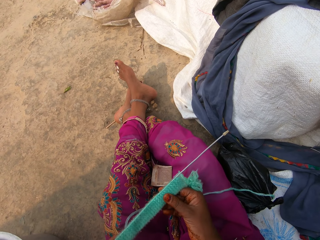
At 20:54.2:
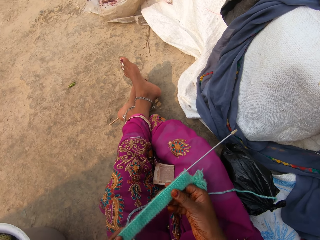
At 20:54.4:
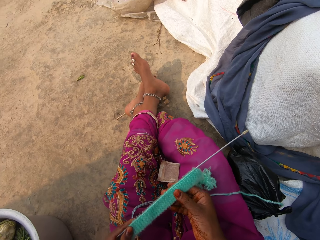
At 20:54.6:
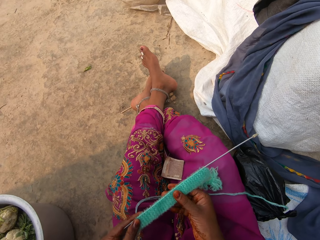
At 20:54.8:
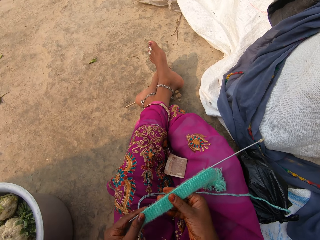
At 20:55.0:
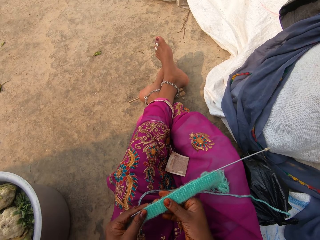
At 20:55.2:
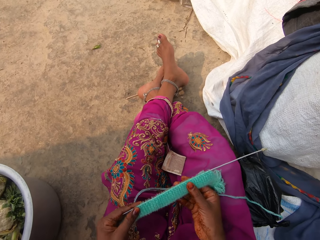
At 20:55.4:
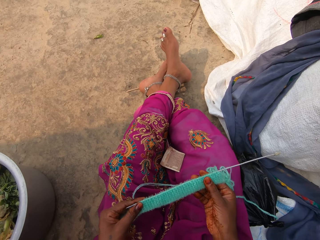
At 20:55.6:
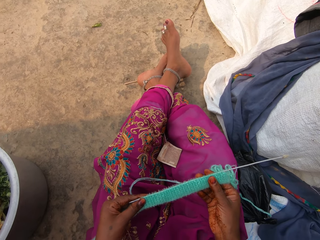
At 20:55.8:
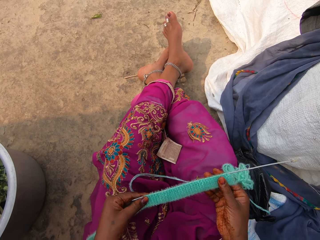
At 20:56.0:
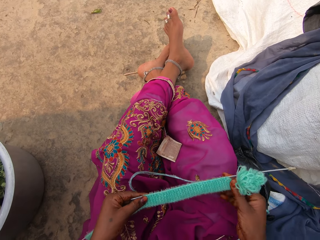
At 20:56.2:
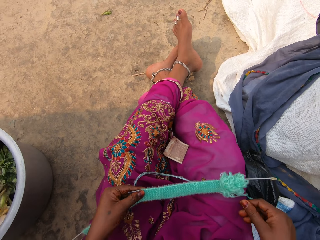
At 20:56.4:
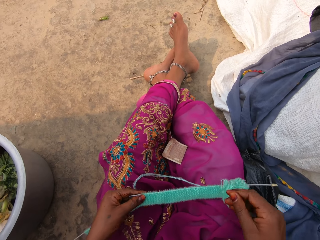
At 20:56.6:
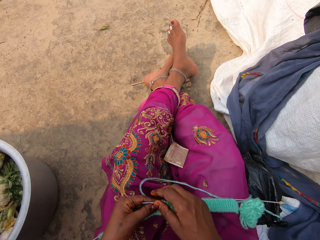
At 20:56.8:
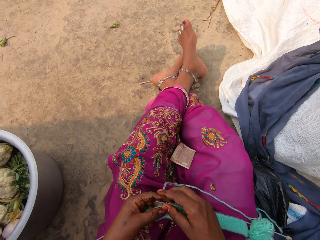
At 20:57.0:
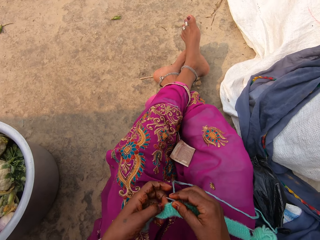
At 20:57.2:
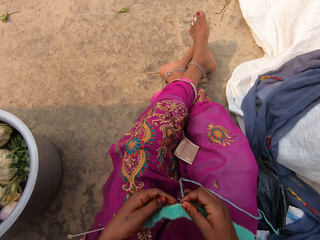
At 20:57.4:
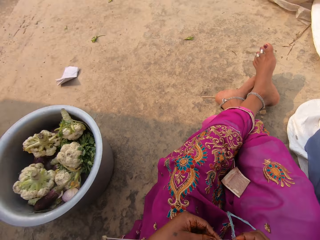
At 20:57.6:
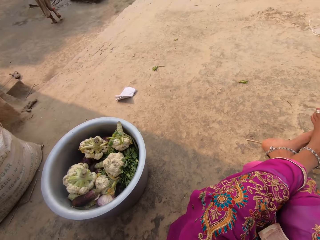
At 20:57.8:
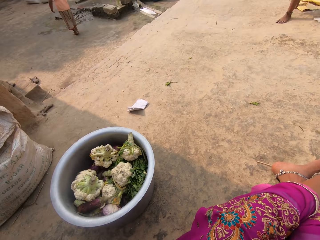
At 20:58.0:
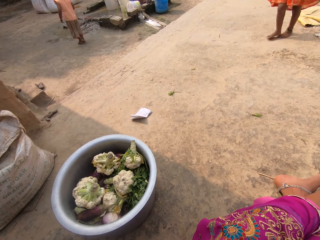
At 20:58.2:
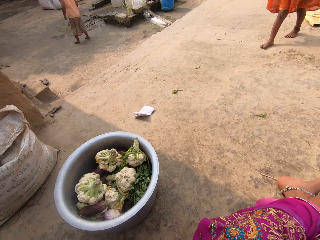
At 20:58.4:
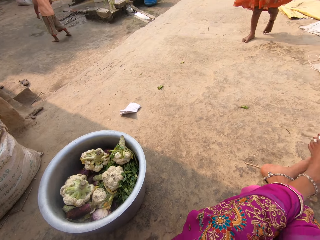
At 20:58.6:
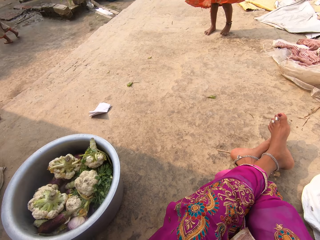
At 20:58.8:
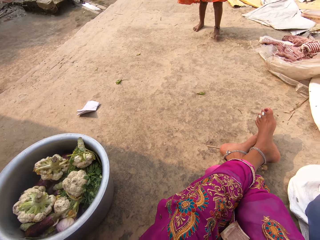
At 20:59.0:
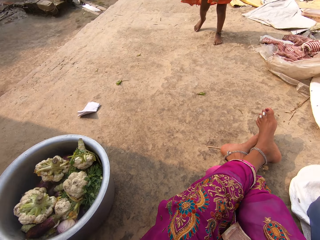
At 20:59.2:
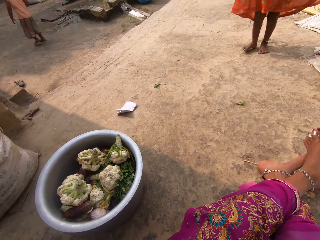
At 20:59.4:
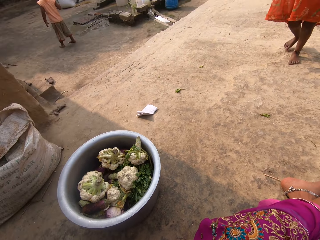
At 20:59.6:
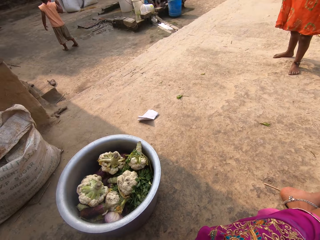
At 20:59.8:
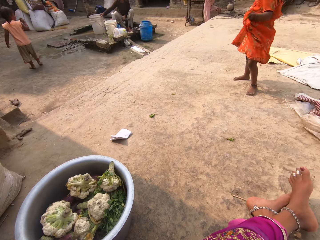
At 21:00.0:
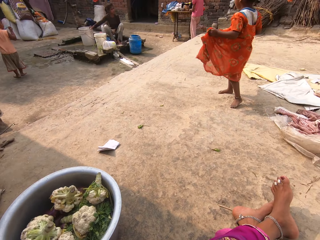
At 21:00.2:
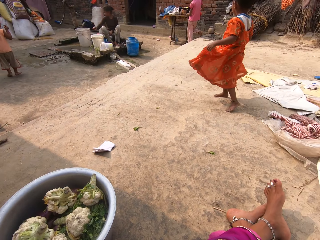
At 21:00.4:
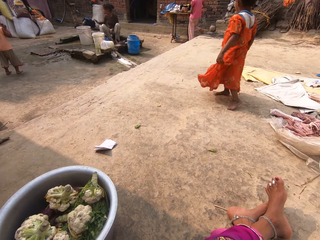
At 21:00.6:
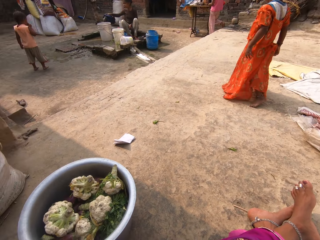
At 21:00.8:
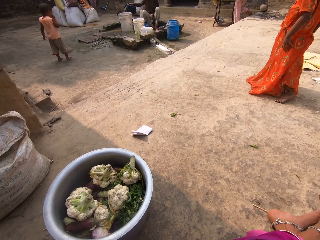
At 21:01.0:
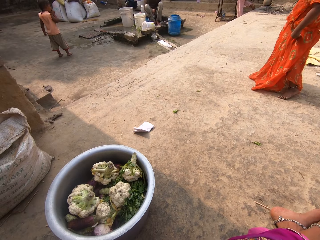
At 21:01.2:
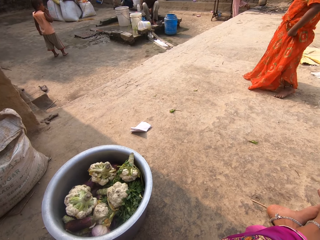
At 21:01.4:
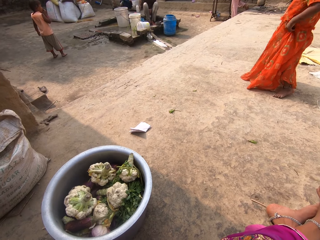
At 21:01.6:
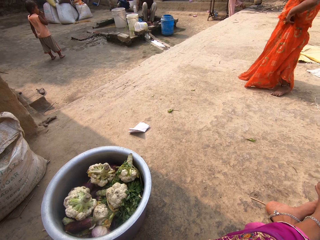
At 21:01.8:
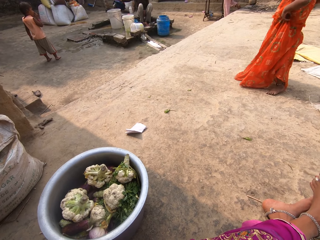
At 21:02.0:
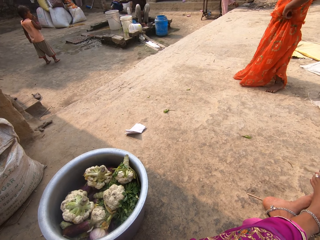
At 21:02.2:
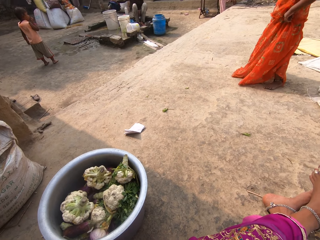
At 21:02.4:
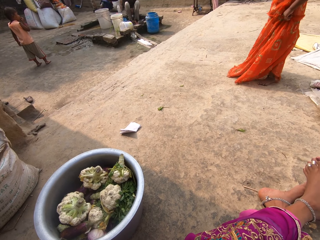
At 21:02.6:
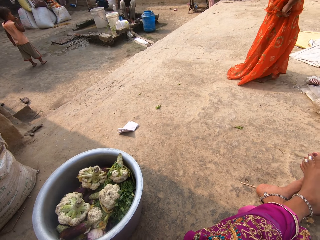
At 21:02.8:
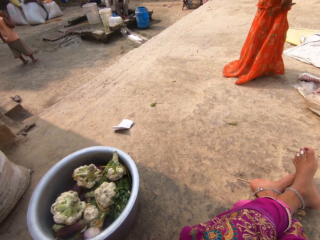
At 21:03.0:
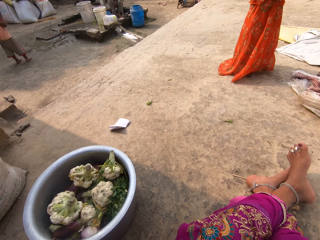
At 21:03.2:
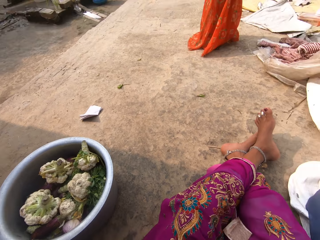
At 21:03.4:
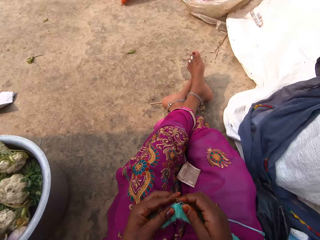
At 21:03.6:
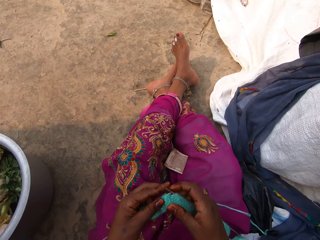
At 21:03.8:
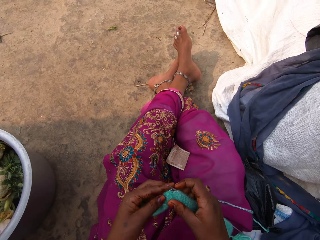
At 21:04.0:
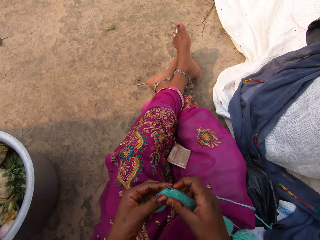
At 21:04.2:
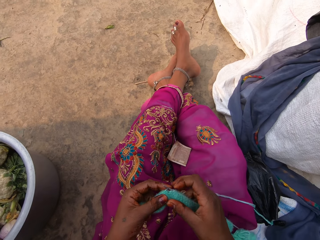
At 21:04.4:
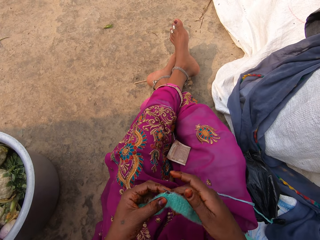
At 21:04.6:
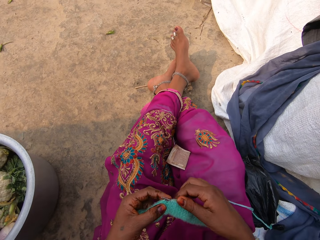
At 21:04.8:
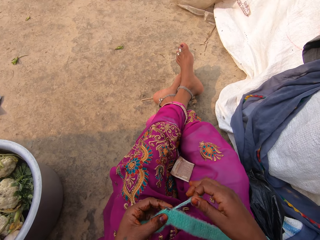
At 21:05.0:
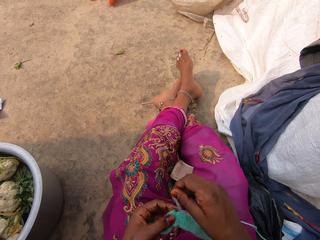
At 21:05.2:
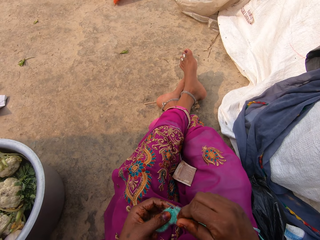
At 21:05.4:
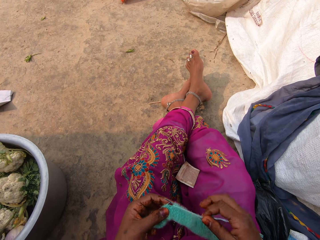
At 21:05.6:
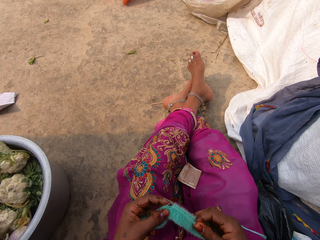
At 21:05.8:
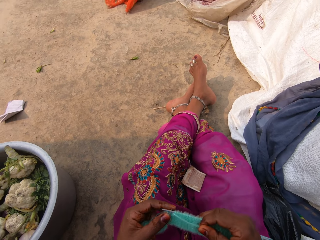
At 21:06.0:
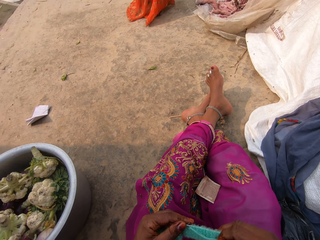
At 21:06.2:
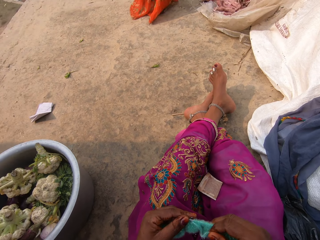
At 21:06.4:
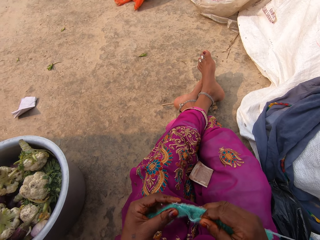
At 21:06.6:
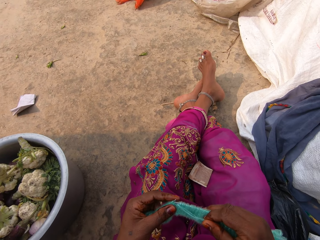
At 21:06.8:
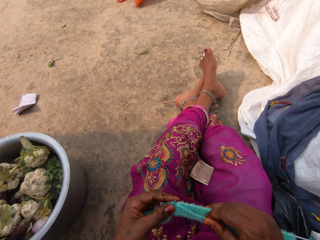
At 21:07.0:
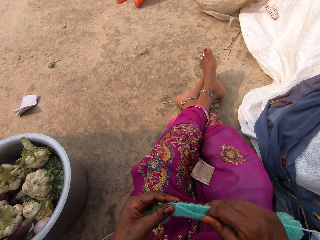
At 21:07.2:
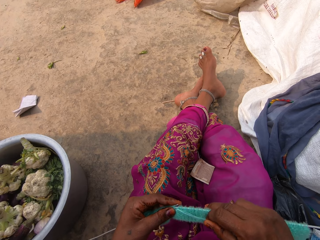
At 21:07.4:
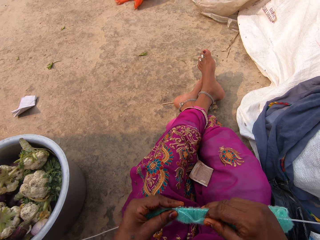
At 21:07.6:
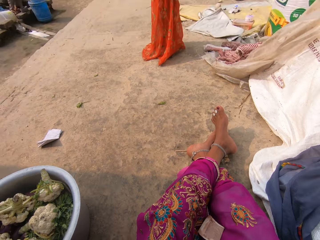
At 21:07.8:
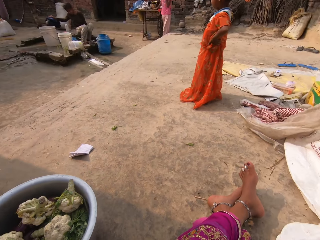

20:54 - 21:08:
The camera wearer holds the fabric on both hands. They look around the compound. A girl walks towards the camera wearer. The camera wearer looks at the fabric. They knit the fabric.

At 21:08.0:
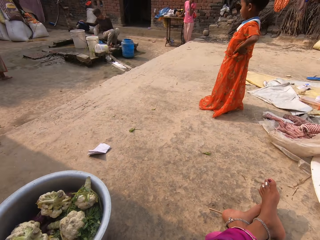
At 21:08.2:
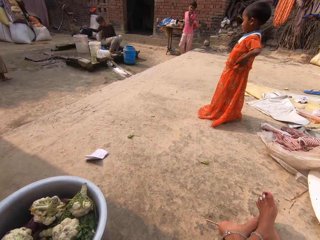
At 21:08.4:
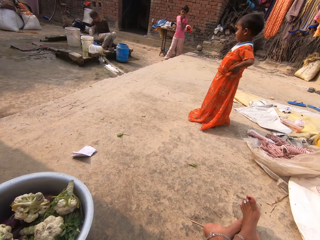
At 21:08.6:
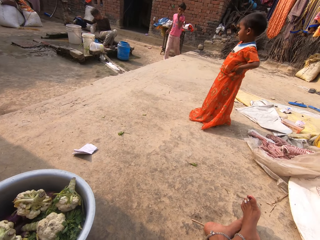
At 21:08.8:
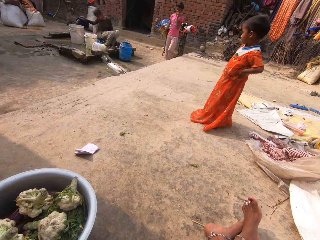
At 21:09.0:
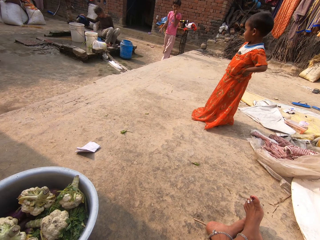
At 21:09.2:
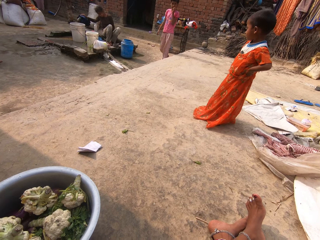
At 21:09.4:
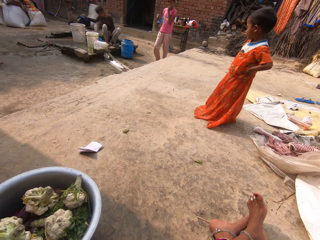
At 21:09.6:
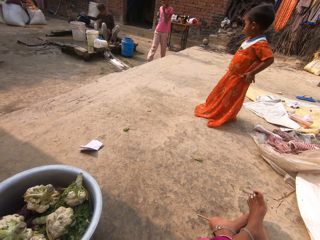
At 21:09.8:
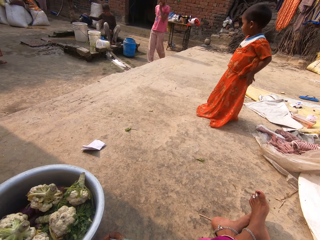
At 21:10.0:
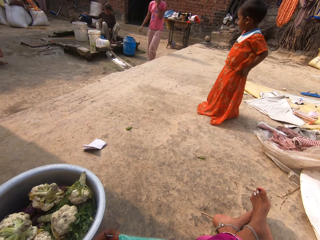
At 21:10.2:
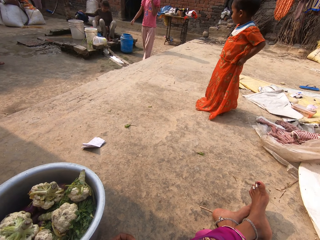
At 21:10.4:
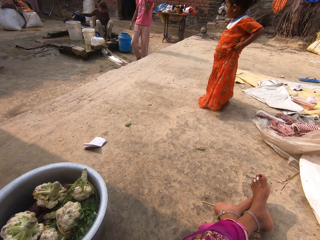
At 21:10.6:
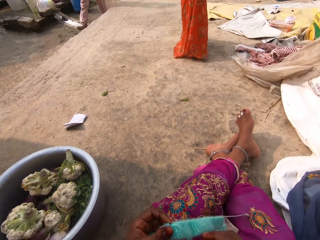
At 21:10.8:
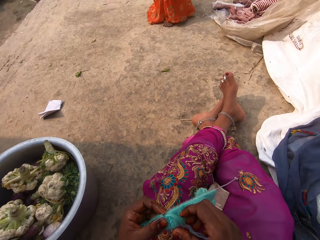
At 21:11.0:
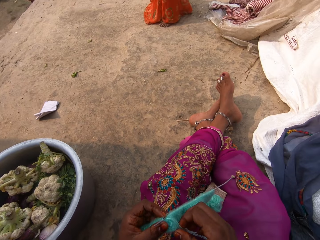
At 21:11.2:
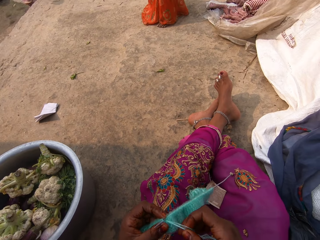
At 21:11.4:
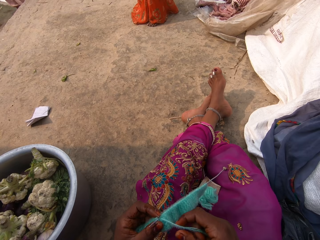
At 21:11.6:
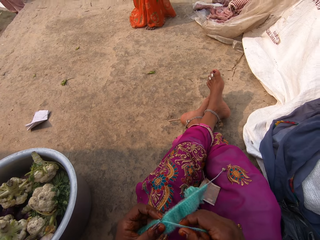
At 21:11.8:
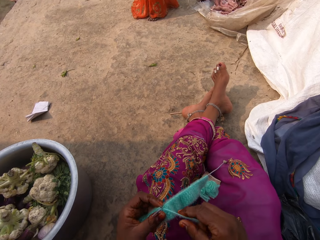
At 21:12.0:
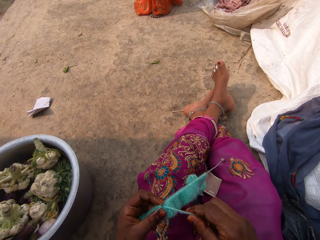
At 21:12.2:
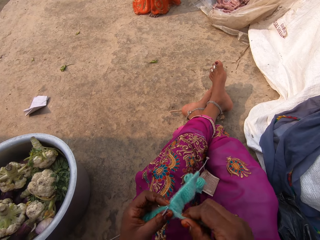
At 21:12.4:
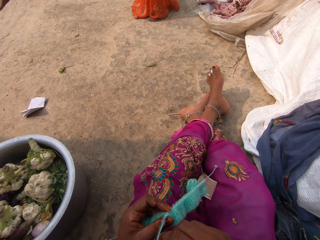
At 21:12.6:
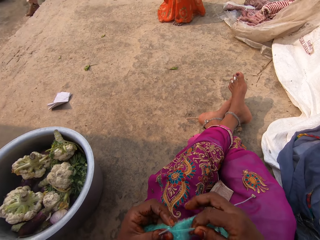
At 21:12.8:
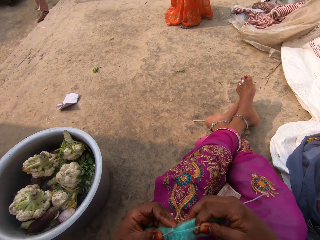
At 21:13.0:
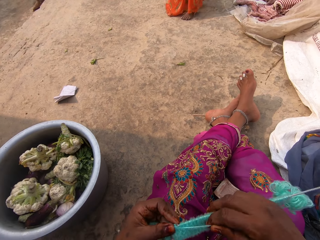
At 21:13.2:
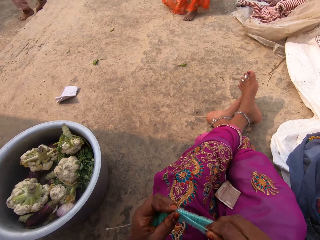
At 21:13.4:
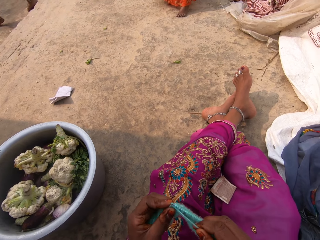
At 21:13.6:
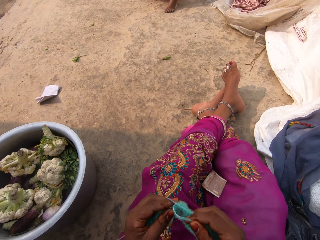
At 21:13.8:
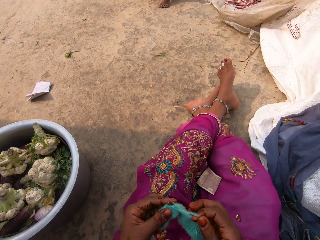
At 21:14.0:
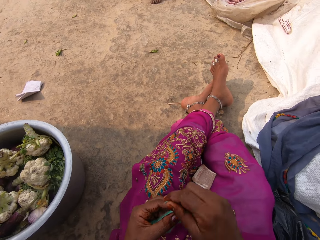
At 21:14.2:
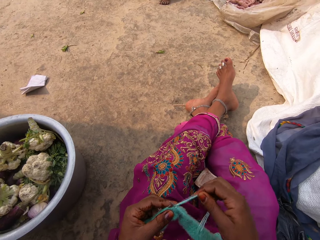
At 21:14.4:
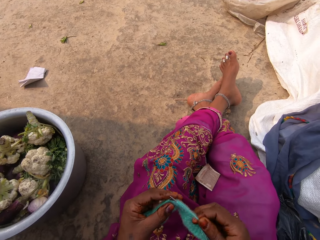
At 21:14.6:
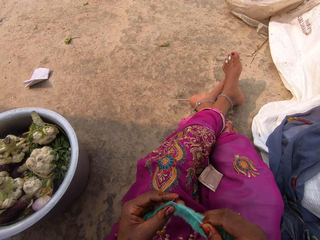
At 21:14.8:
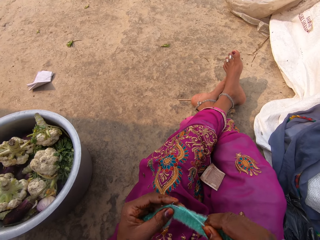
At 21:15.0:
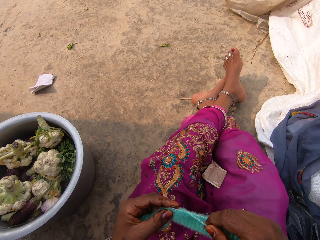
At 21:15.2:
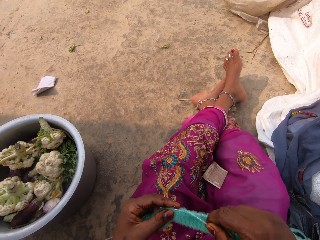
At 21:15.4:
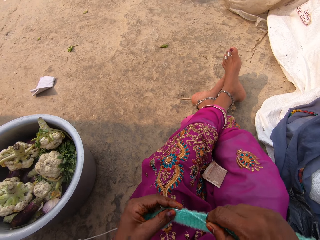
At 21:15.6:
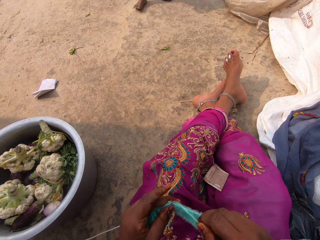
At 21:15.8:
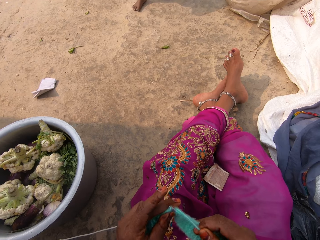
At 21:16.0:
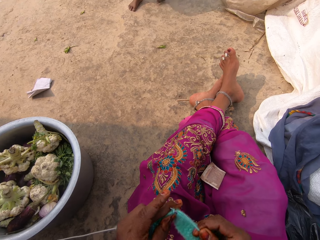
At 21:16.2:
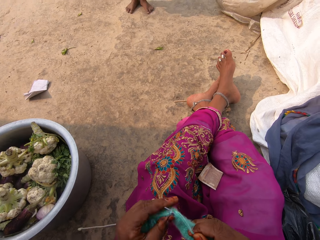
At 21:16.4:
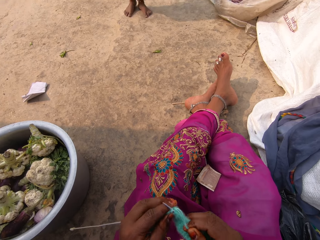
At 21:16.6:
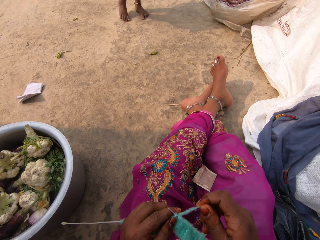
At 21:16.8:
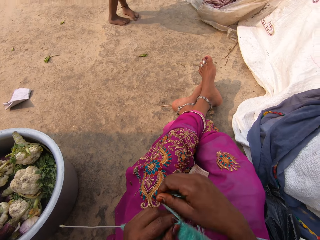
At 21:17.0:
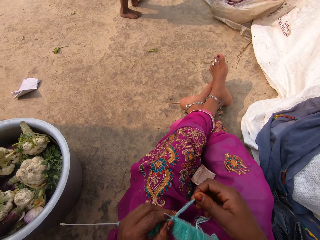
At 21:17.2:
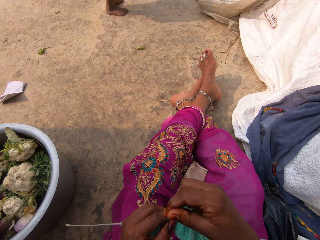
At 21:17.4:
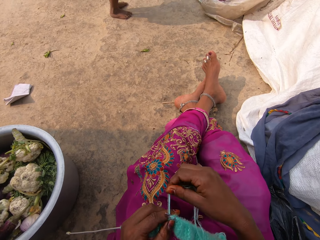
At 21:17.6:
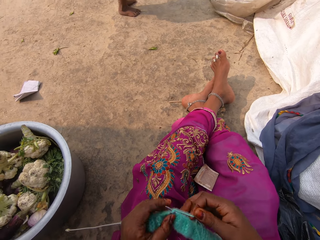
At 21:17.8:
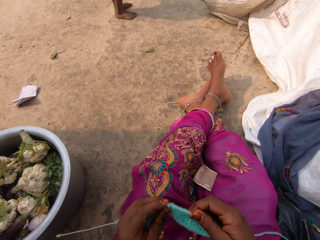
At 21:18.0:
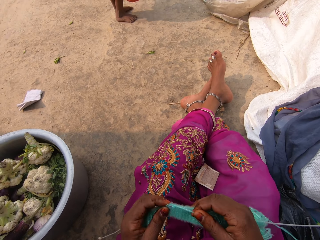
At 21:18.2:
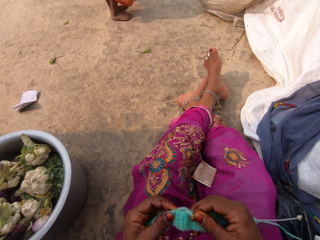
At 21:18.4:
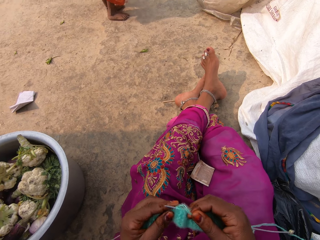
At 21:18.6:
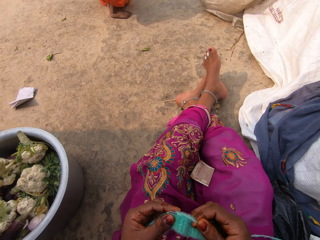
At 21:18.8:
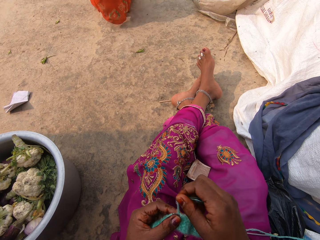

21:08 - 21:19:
The camera wearer looks around. They adjust a yarn on the hand. They knit a fabric.
